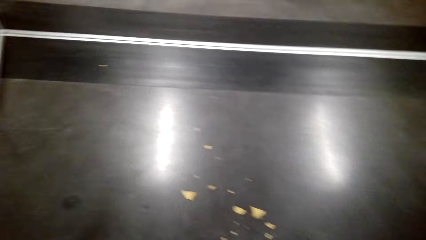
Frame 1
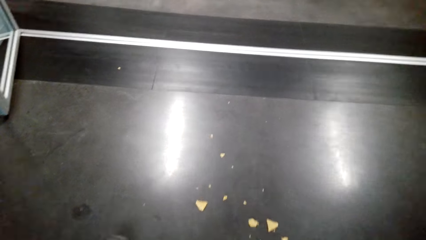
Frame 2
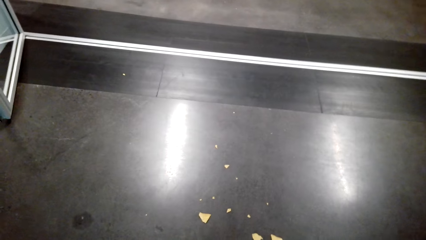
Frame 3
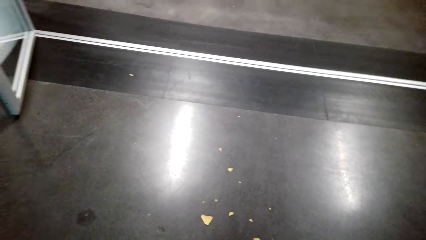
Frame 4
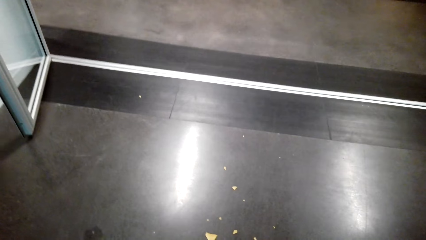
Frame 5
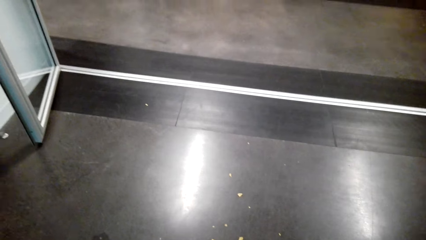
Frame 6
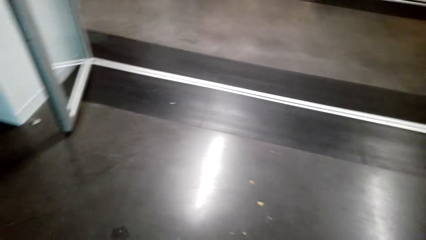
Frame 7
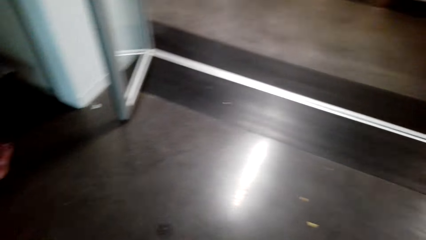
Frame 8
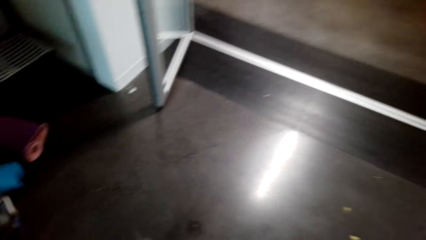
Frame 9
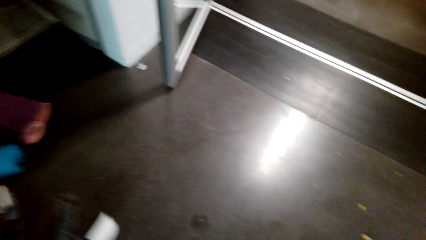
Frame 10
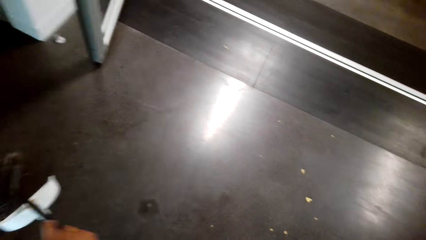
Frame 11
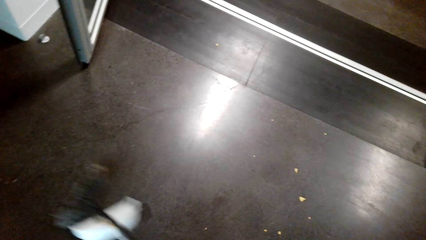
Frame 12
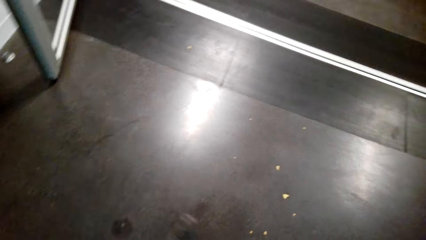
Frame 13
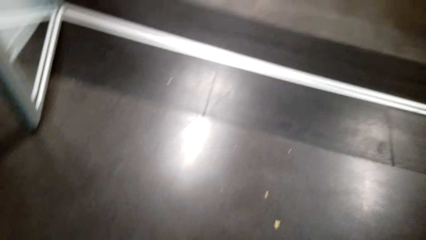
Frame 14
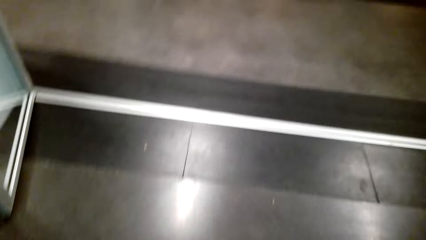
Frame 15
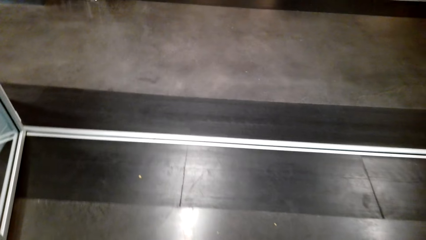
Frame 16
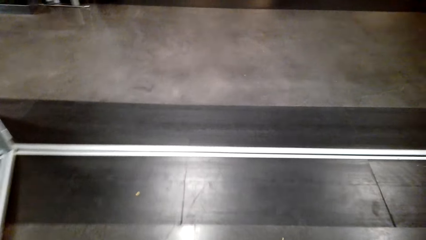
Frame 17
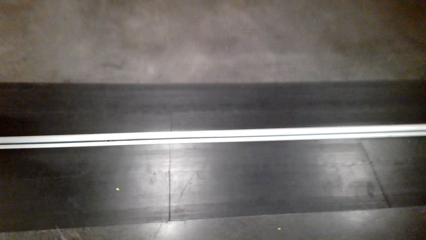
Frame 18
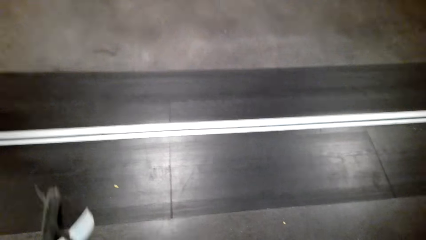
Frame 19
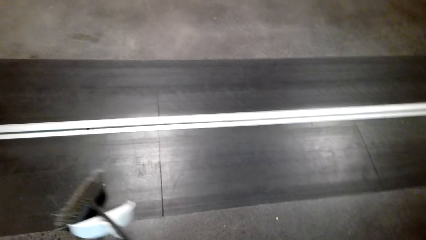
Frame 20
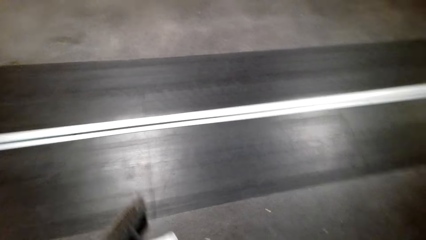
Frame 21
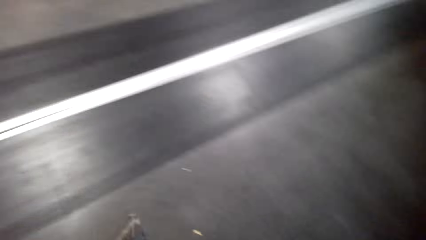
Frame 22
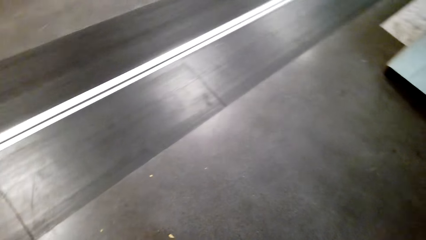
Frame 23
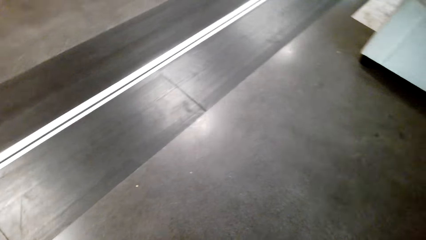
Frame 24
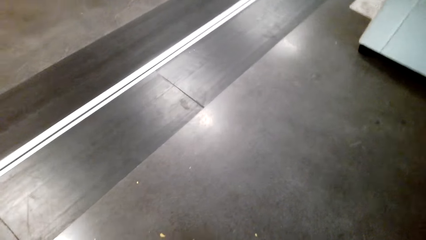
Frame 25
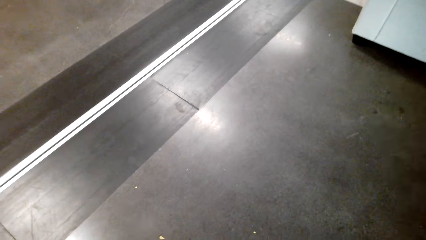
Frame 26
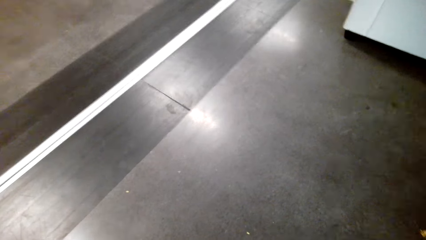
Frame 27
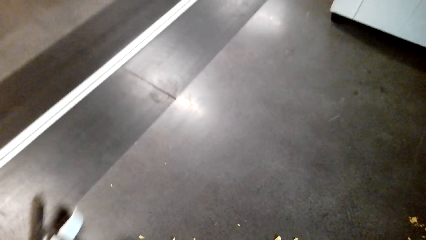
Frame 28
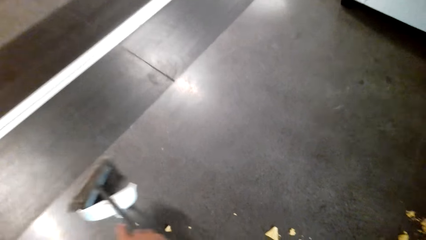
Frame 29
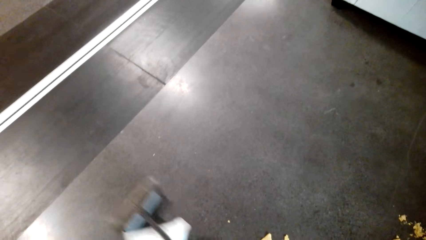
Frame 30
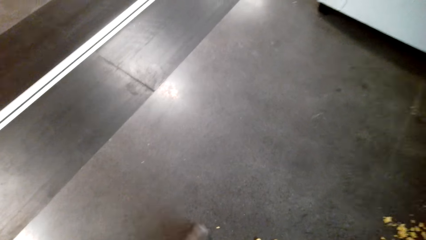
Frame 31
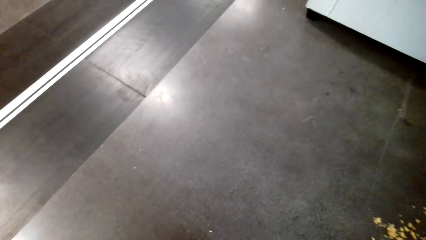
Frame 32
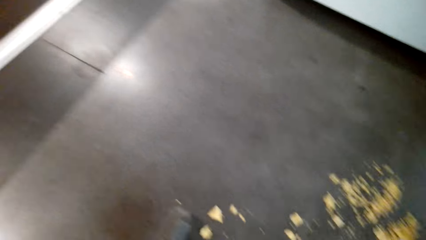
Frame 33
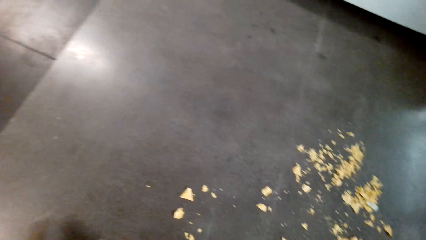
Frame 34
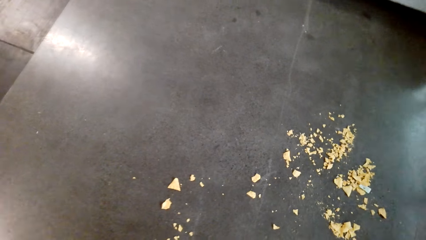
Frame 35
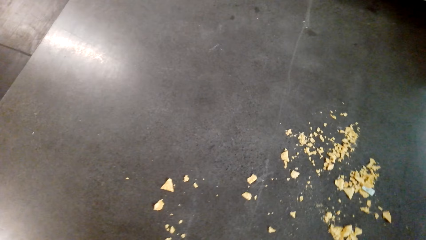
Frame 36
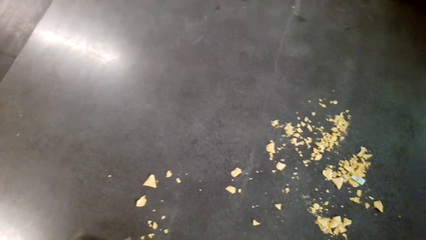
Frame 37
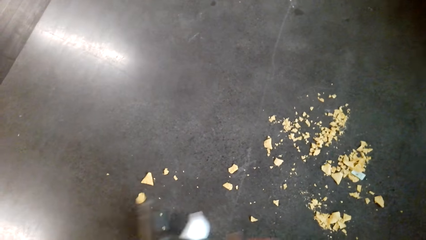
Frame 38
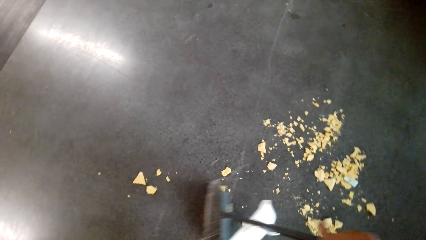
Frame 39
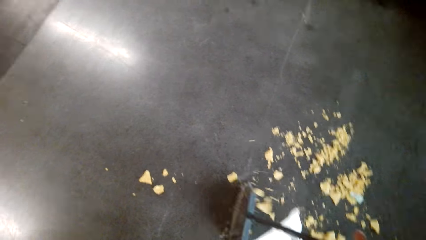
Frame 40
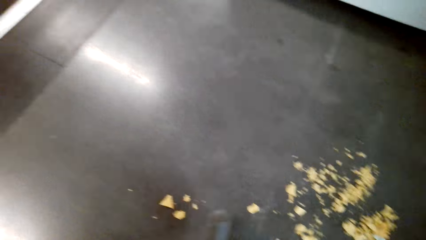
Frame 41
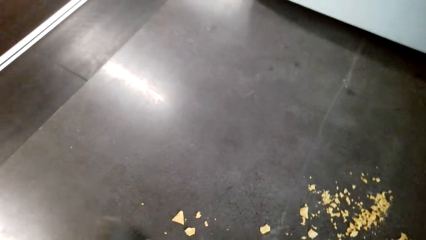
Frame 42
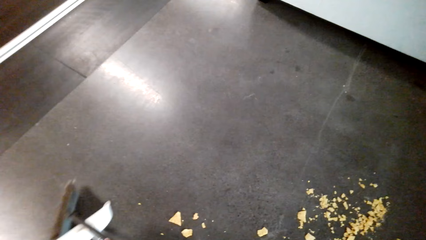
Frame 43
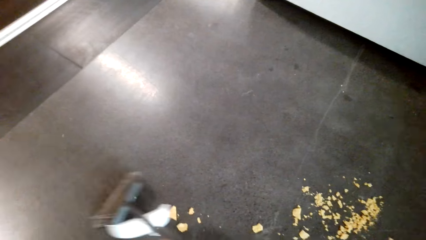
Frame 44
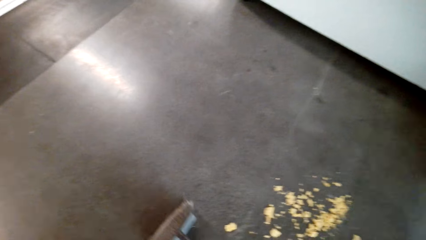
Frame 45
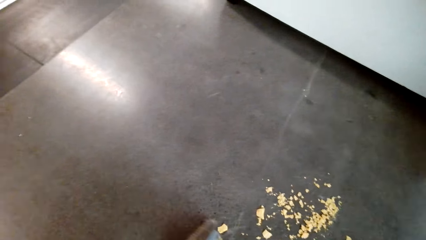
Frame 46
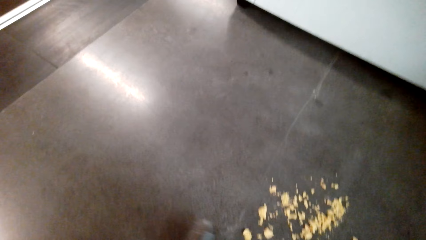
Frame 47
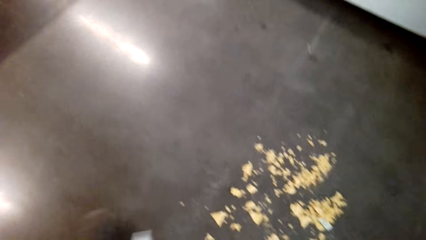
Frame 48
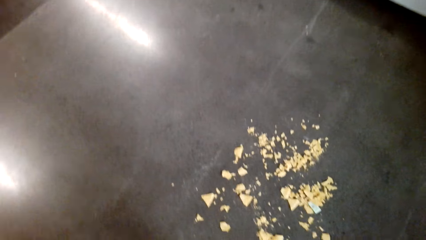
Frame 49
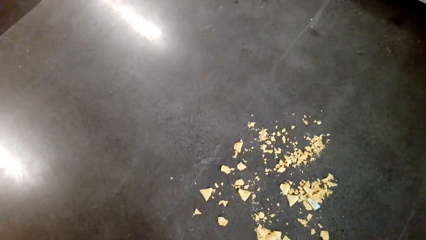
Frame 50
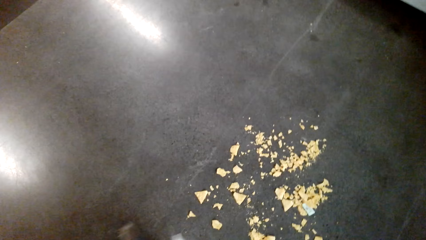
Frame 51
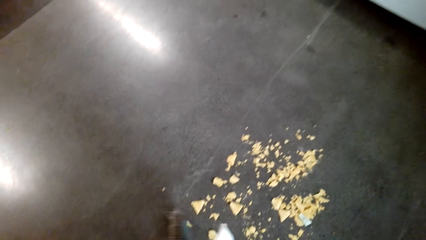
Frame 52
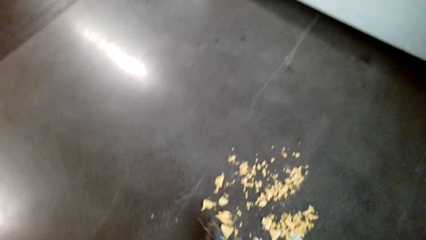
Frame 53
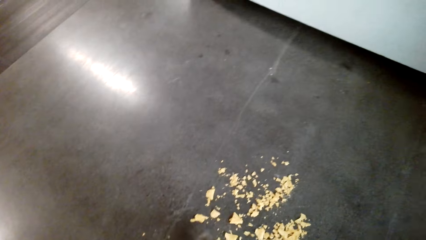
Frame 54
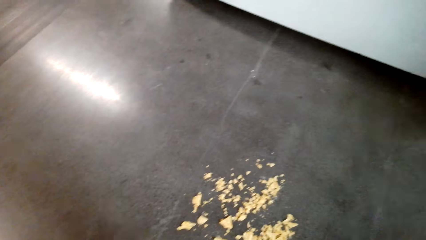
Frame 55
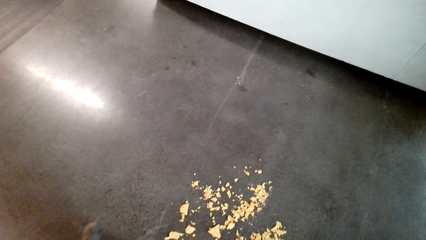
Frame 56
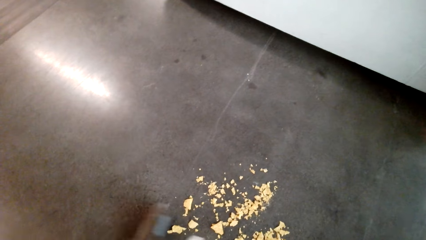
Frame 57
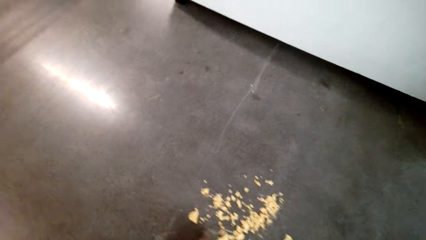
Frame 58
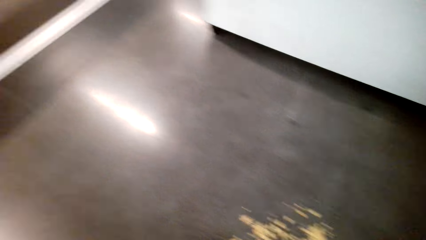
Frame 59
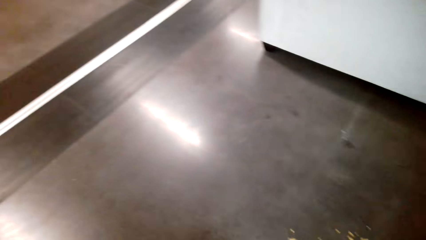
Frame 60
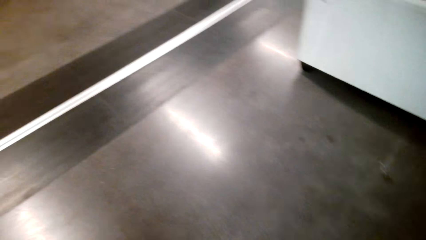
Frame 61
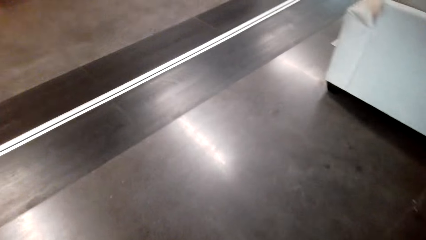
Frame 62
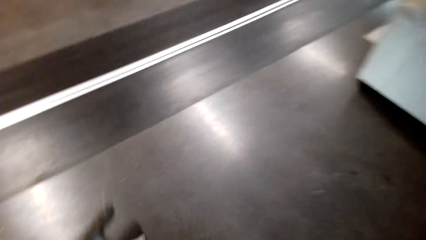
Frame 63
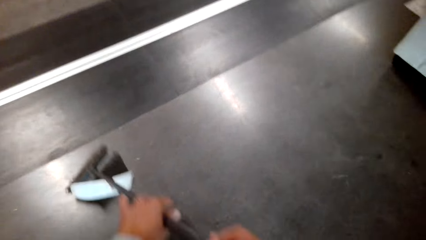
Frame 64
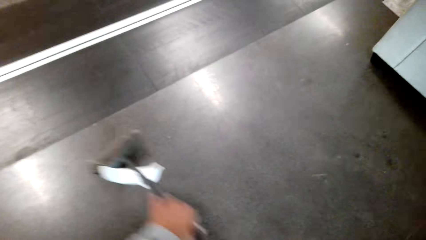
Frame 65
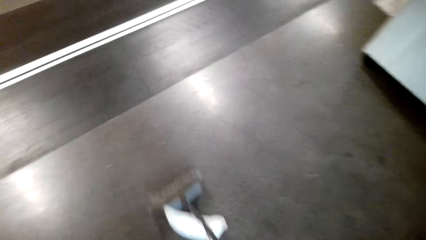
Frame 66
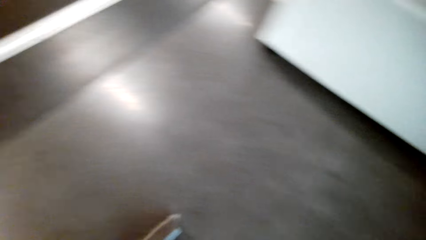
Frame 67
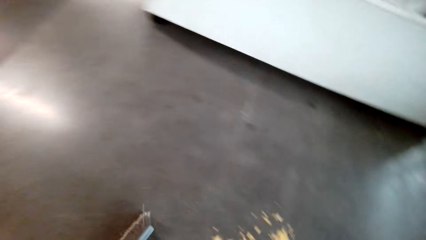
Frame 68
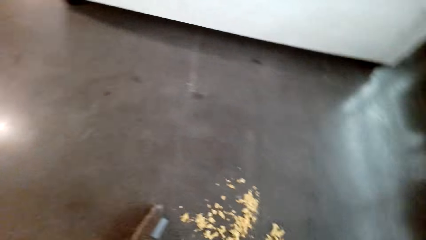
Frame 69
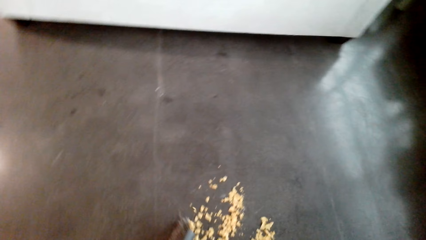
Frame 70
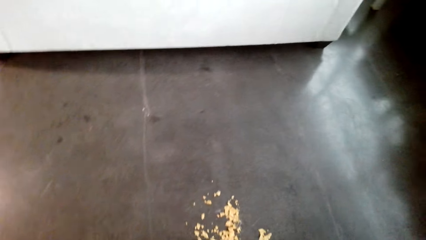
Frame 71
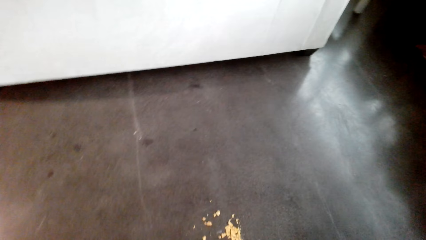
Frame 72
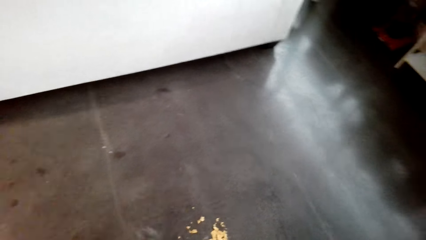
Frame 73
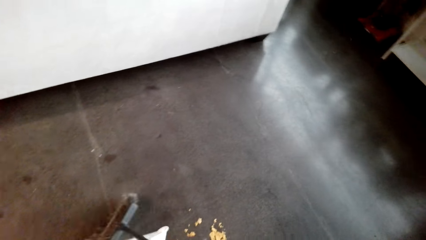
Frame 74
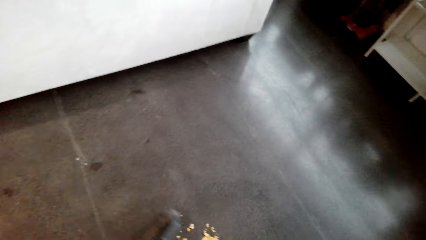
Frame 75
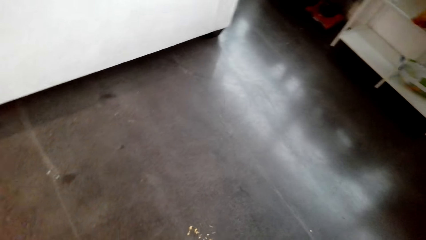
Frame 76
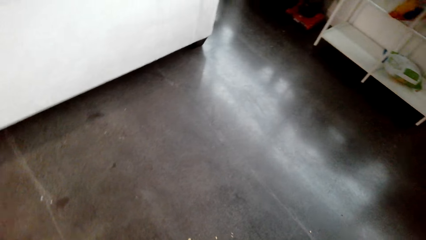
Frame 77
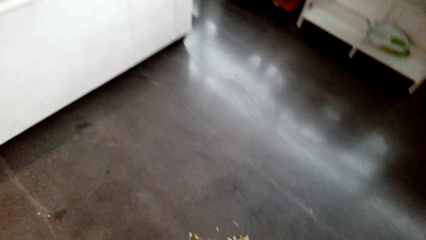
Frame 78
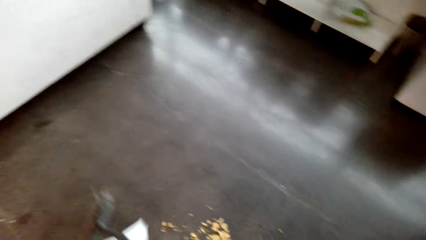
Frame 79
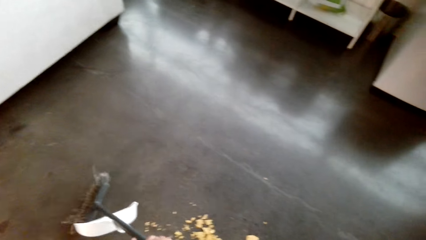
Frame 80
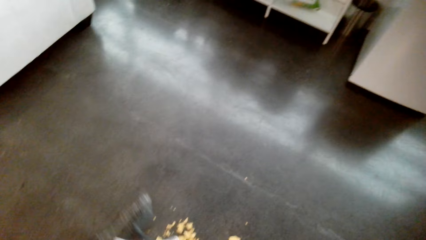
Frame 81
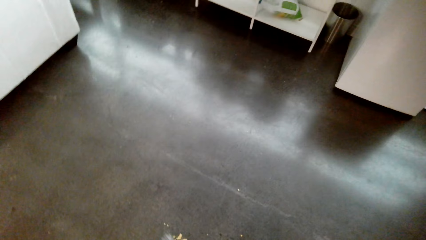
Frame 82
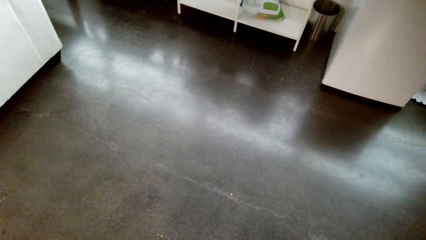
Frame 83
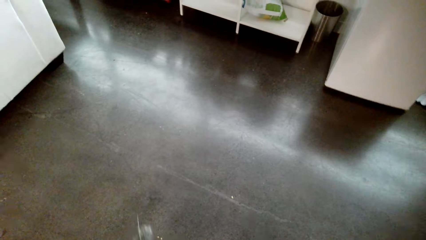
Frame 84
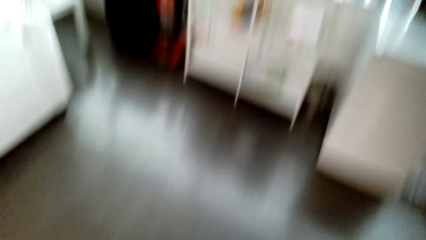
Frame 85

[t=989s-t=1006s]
The camera wearer sweeps the floor.
